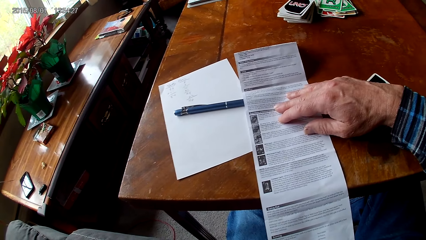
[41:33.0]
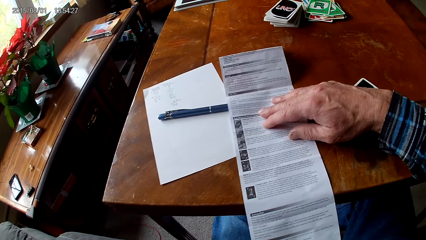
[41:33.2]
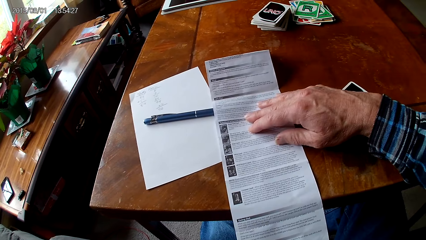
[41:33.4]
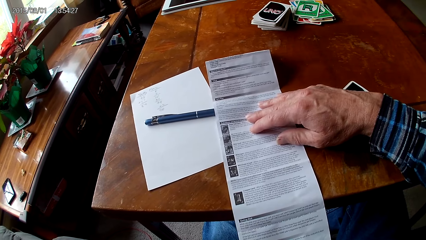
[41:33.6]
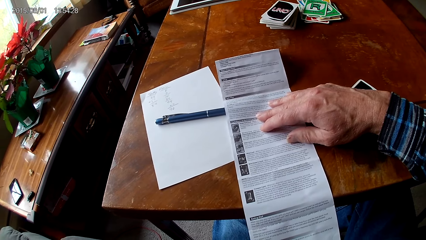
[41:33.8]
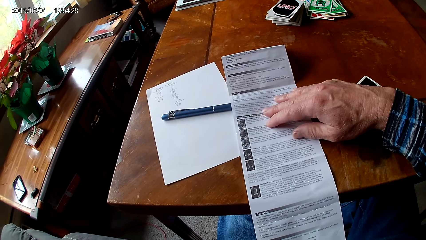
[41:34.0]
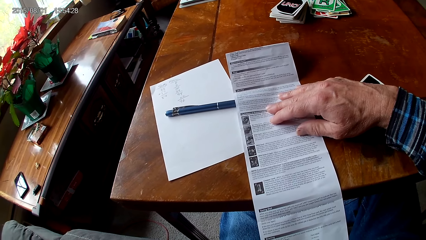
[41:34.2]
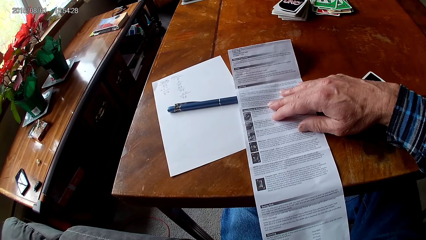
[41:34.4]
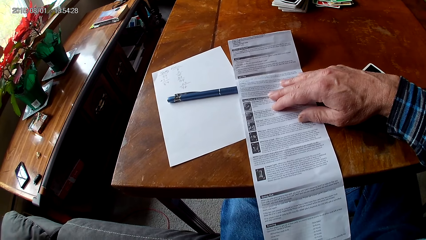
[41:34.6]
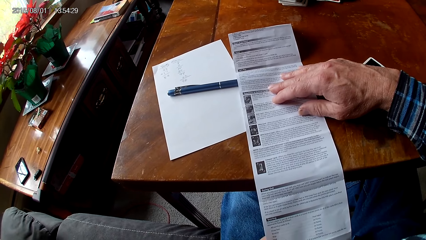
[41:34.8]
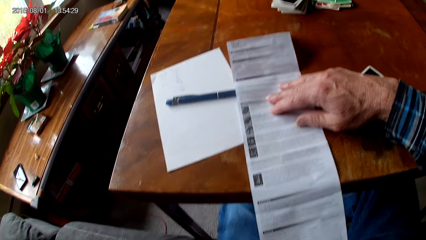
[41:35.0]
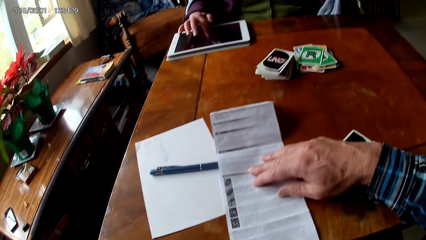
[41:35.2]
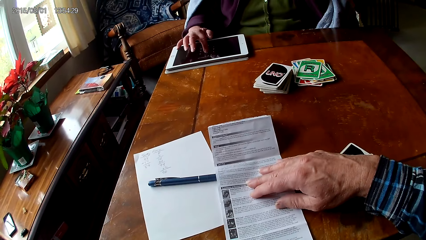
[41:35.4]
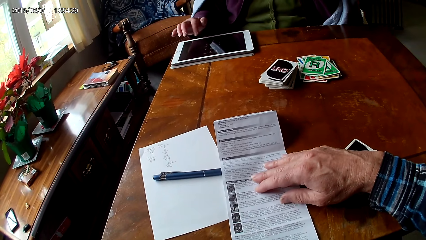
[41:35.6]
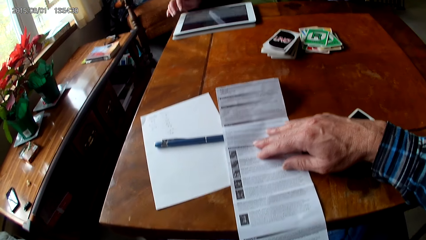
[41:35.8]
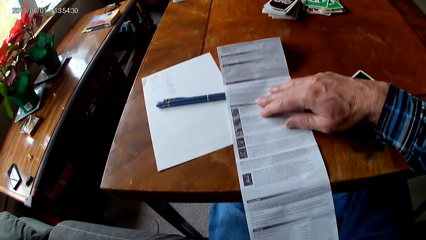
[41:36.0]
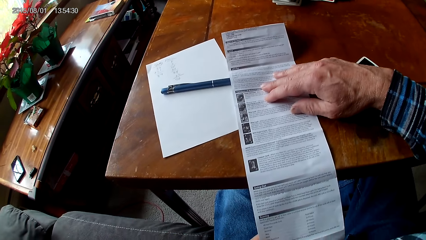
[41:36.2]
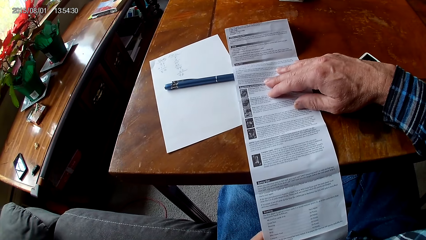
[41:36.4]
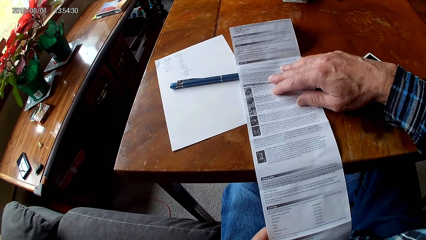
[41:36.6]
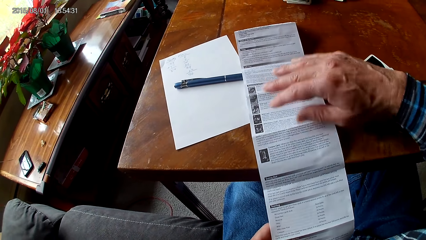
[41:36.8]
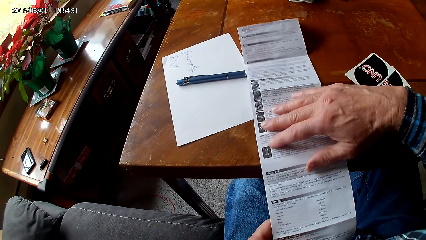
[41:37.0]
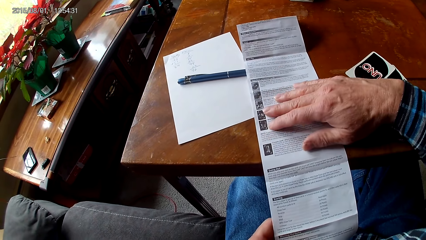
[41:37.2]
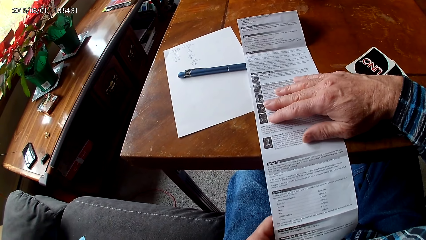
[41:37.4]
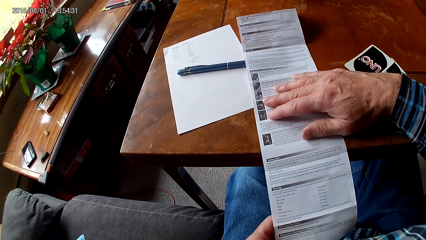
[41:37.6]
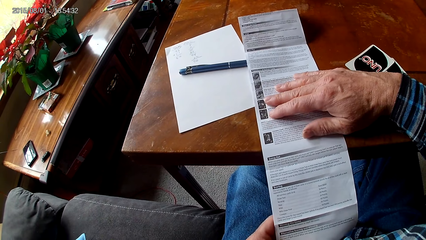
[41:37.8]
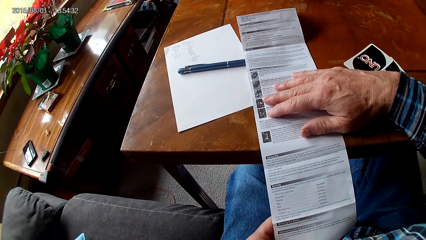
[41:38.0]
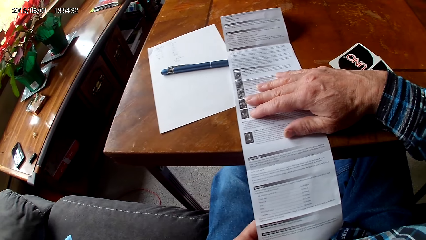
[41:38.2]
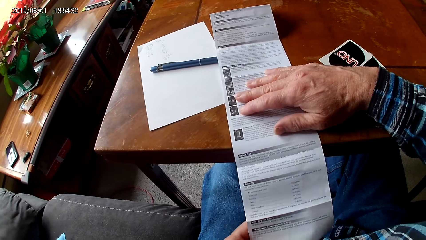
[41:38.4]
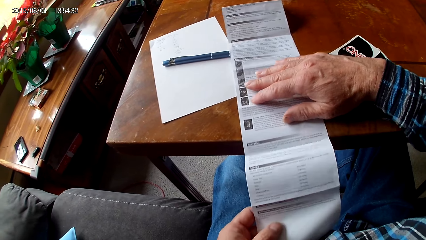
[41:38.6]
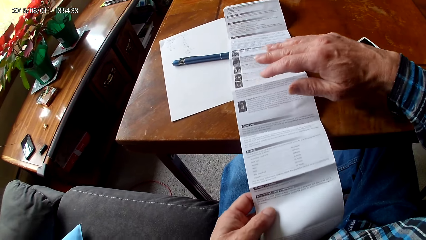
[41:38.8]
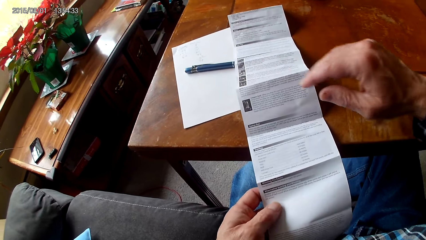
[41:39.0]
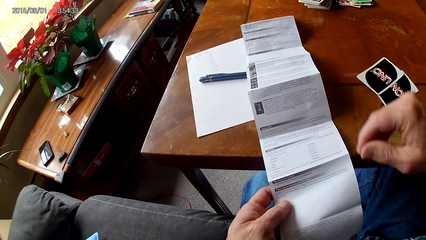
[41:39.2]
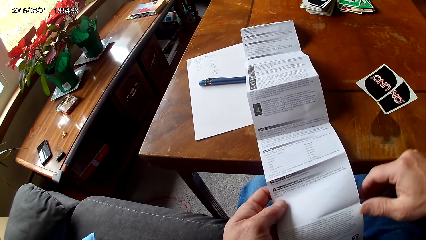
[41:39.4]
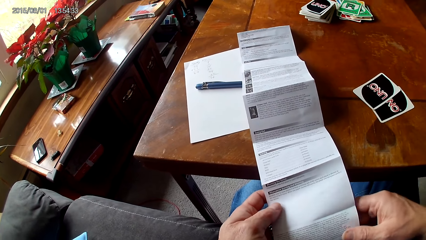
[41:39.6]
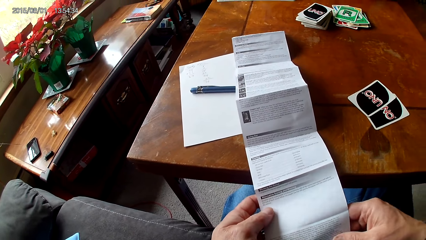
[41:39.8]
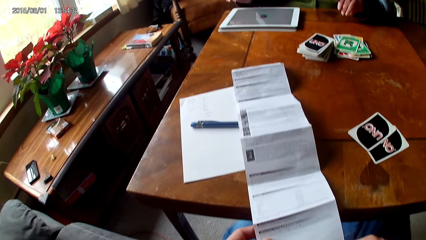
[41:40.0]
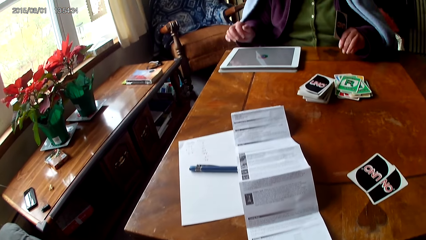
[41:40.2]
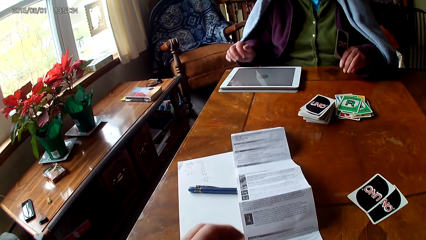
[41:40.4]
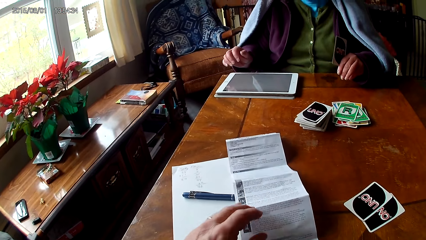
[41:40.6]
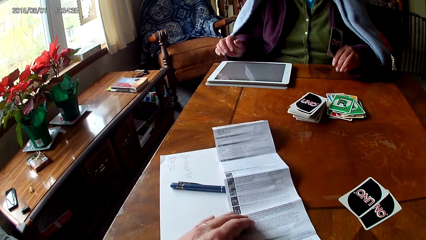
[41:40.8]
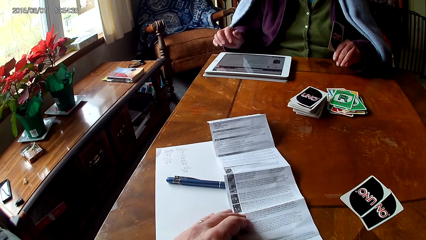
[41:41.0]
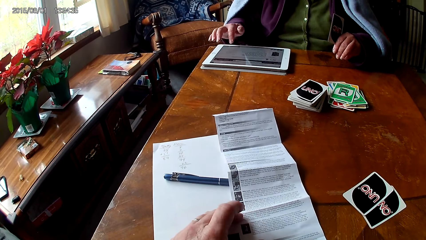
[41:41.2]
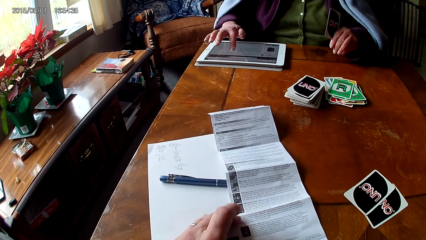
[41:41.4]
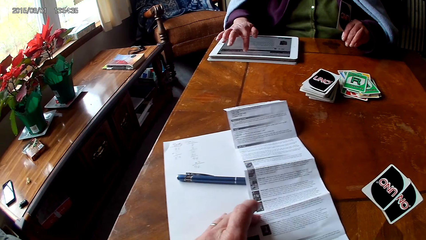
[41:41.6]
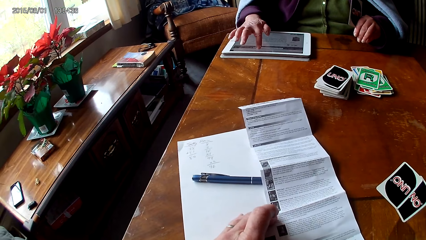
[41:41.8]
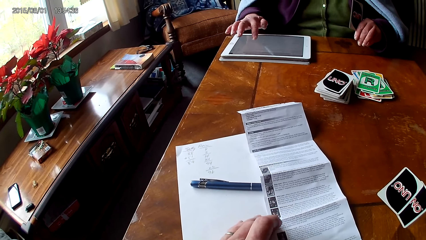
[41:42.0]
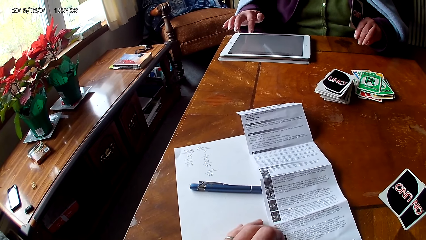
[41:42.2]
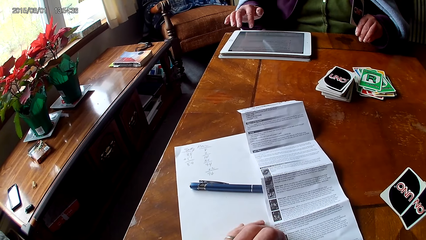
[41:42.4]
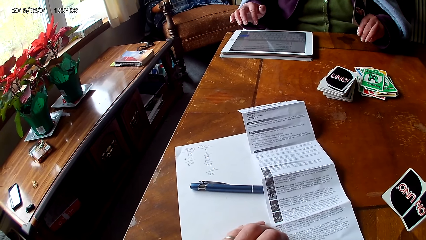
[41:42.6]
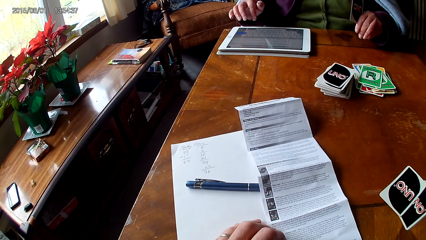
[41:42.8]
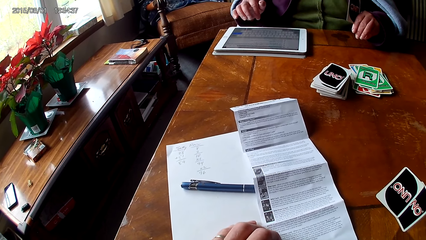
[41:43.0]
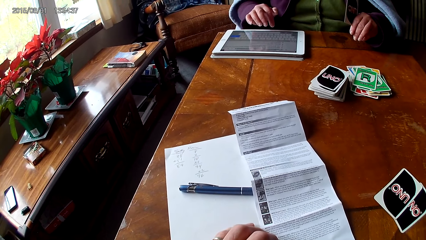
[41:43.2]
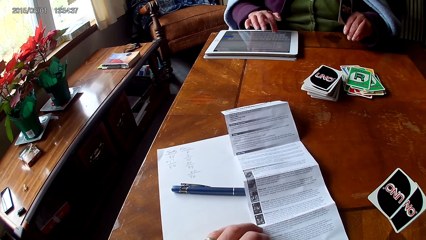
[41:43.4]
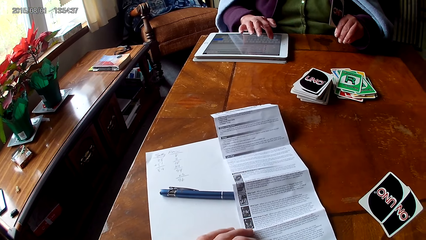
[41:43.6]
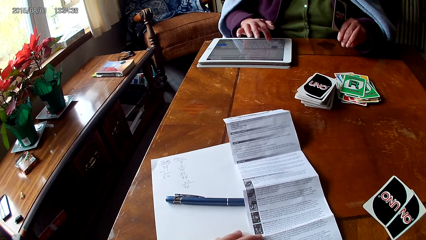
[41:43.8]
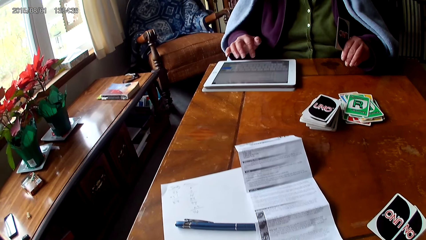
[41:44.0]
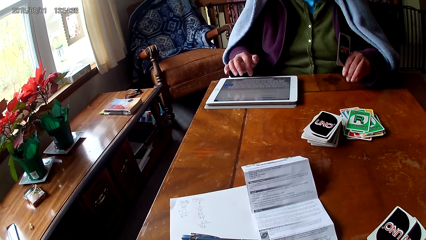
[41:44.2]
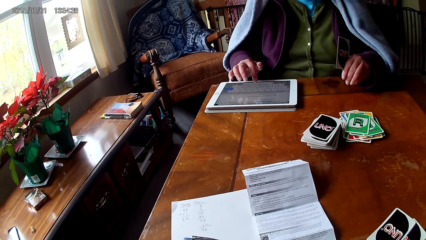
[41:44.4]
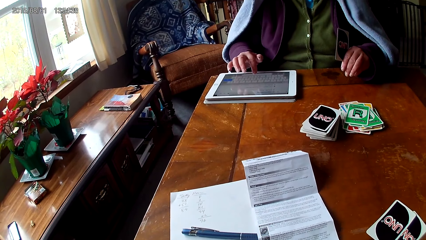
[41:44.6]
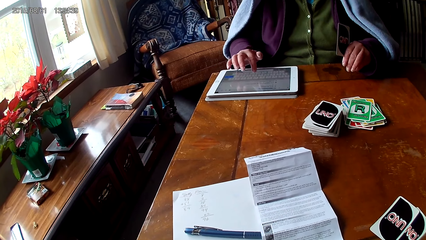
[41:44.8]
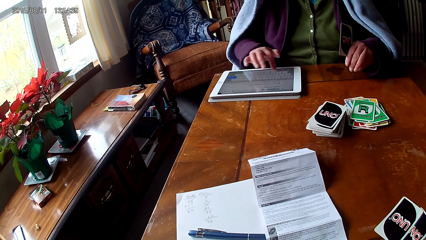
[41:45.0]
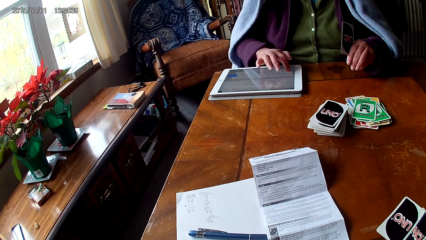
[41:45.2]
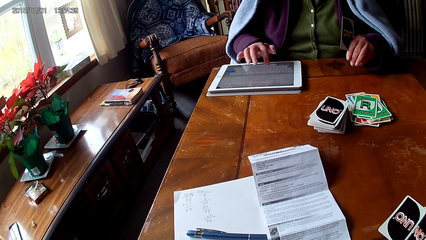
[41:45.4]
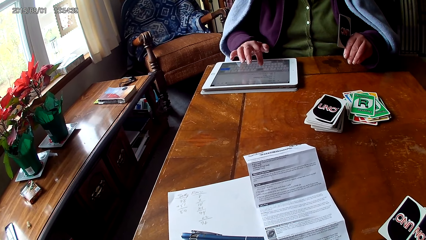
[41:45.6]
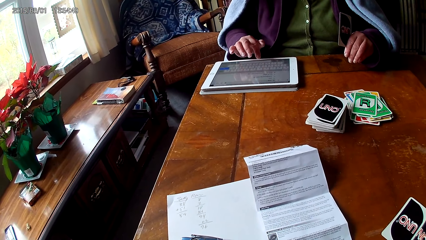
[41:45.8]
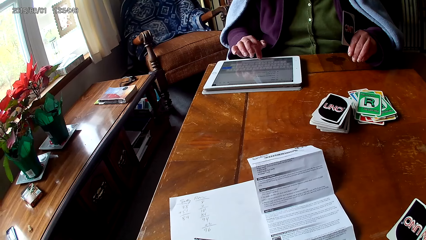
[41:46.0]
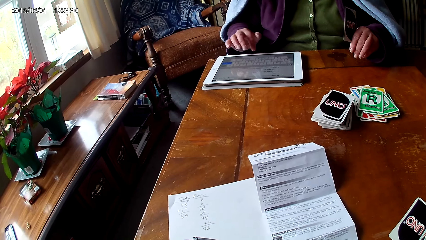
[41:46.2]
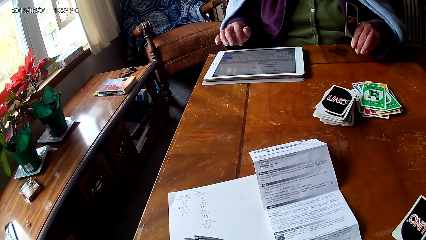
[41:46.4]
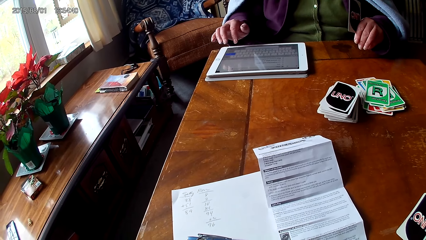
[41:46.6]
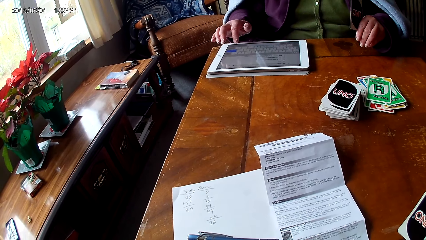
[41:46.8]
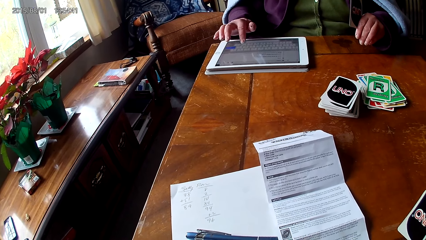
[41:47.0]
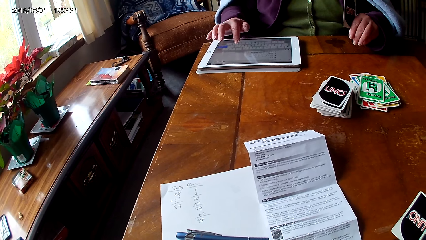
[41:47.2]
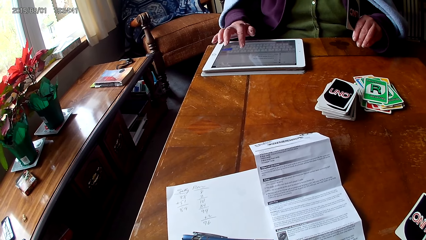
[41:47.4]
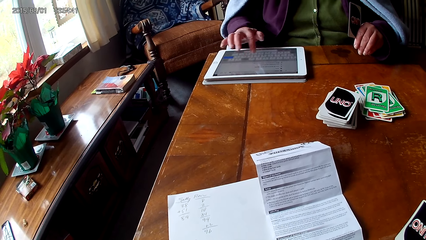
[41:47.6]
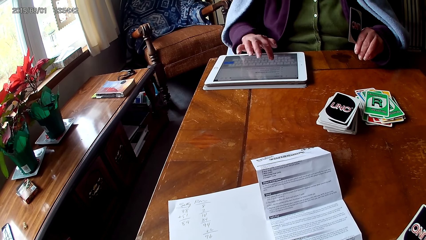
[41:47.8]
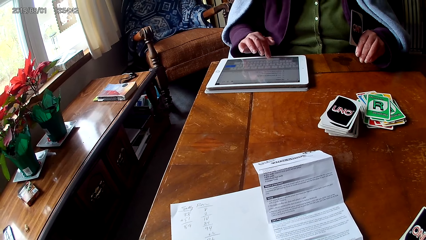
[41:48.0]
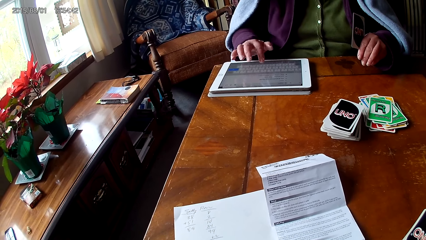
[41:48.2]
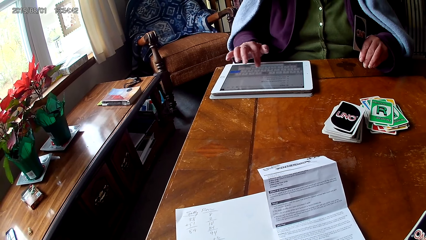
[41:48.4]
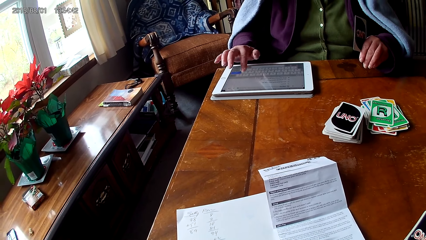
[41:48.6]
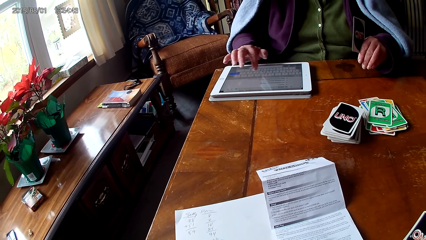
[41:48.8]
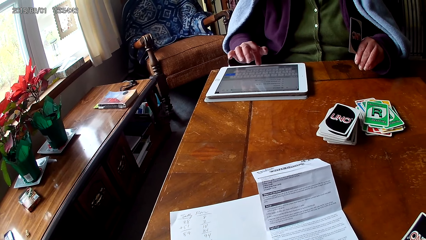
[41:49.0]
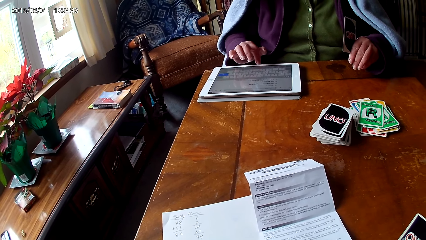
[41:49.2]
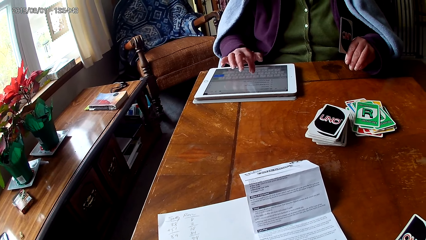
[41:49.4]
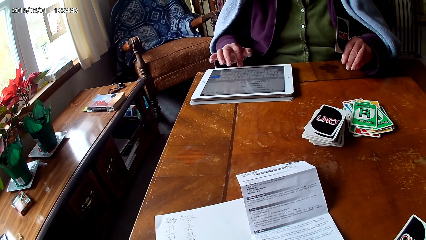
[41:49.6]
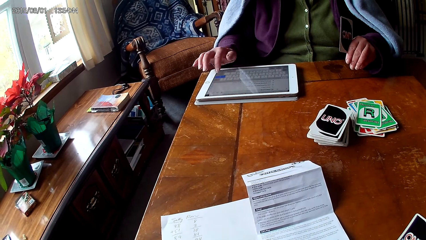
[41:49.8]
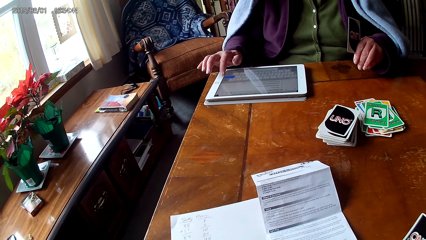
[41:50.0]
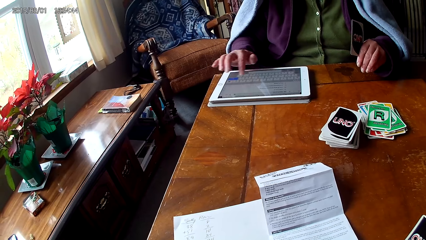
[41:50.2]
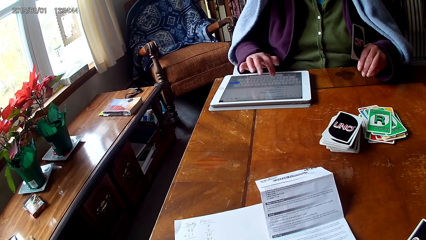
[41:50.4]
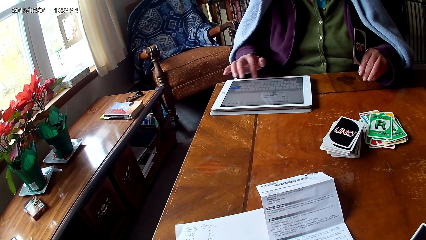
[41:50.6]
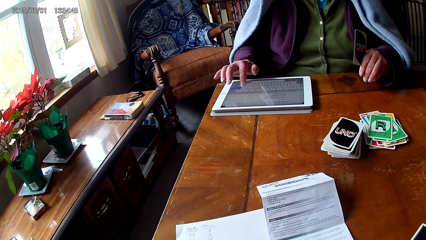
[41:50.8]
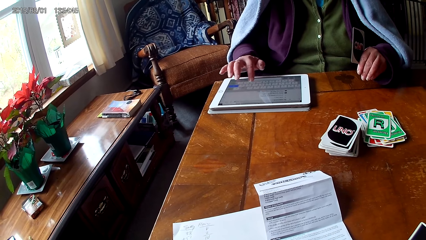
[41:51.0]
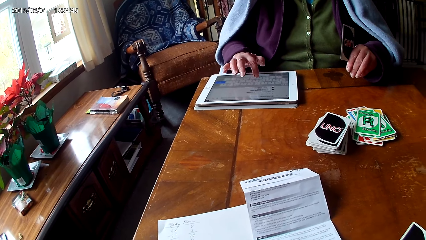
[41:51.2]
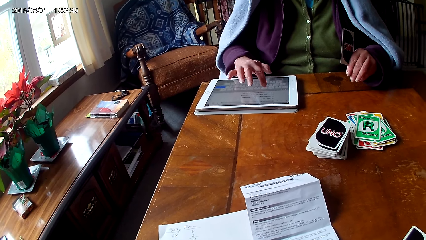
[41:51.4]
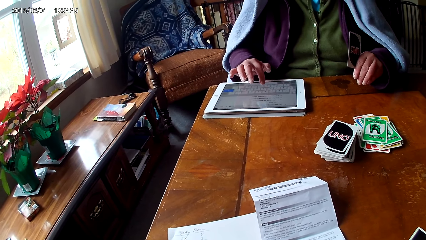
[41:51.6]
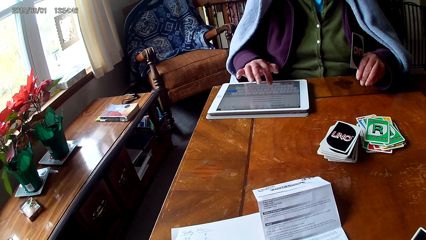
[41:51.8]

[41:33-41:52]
The woman operates the tablet. The camera wearer puts a hand on a paper. They read the paper. They put a hand on the paper. They read the paper. The woman uses the tablet.
